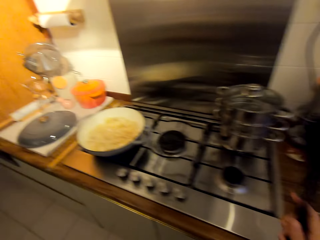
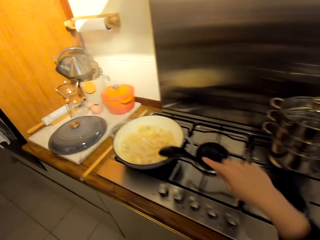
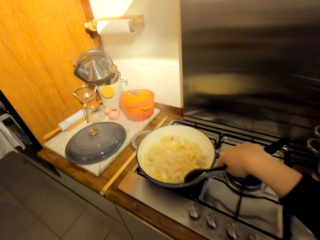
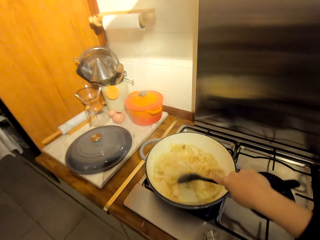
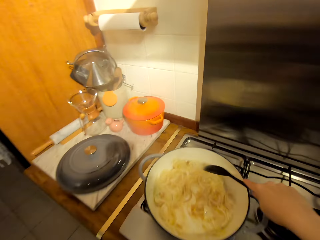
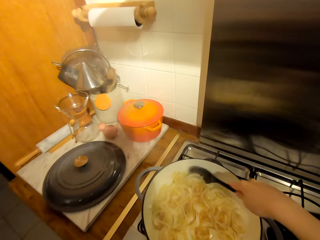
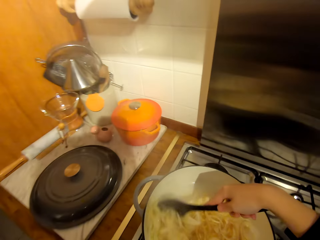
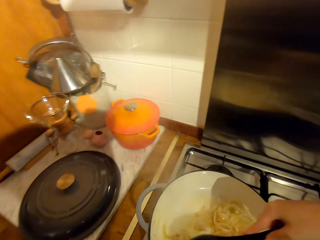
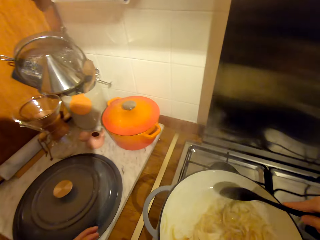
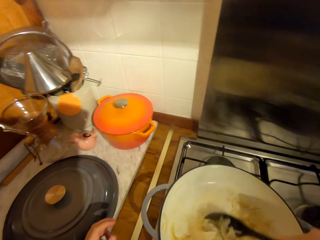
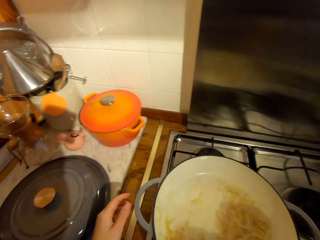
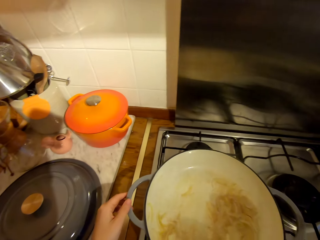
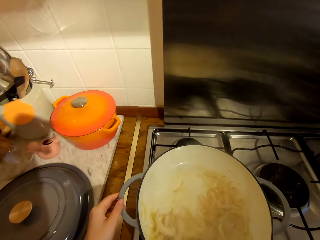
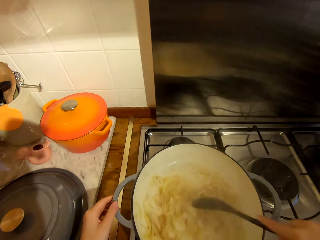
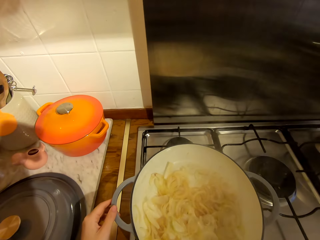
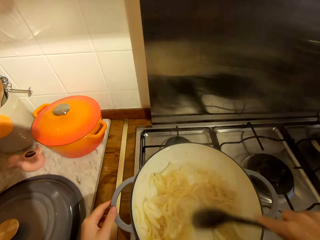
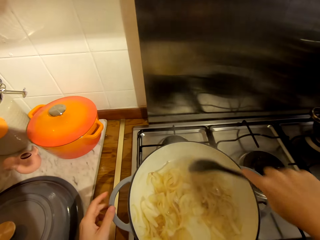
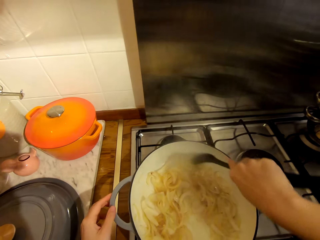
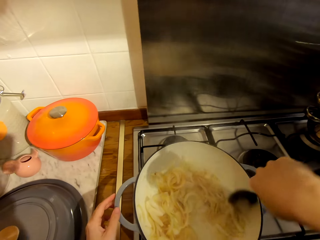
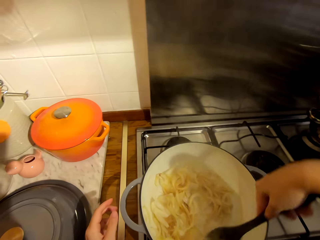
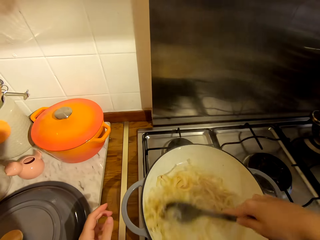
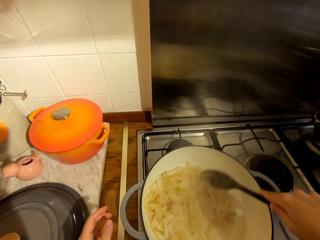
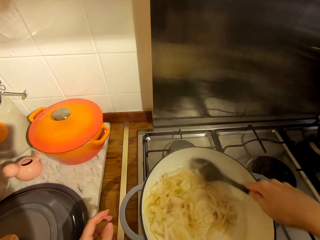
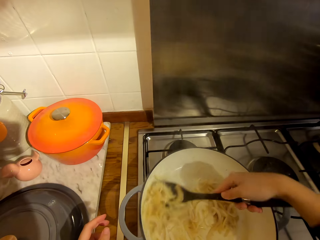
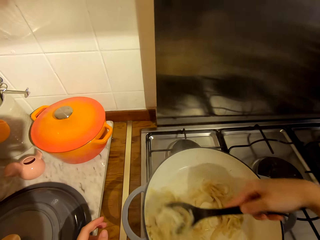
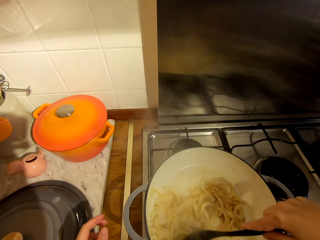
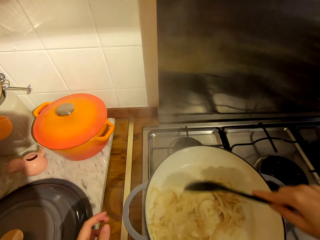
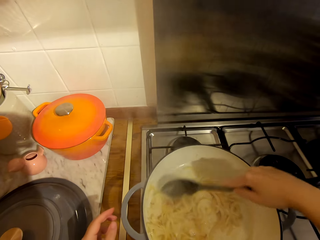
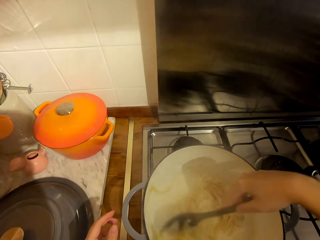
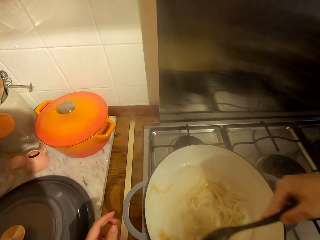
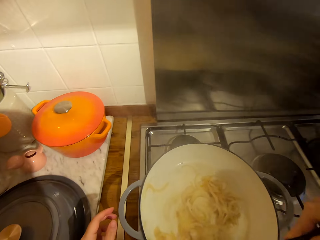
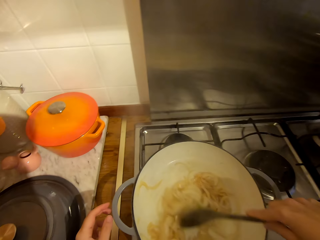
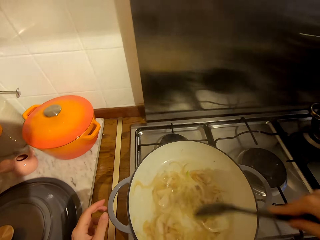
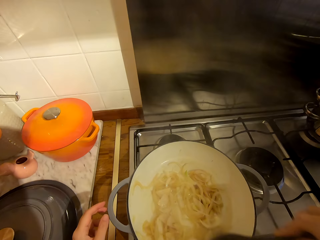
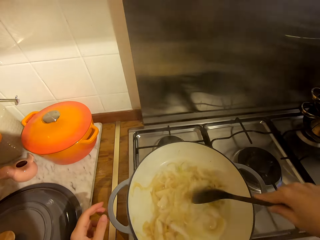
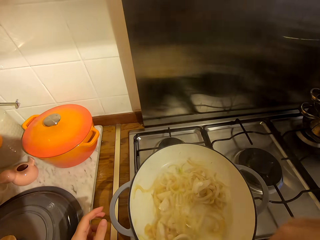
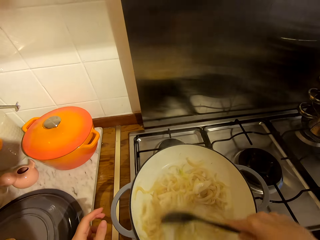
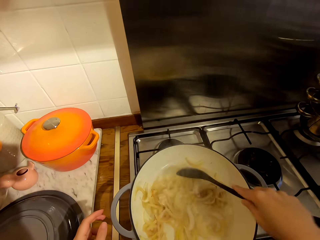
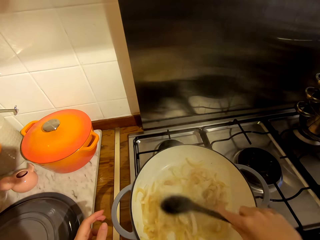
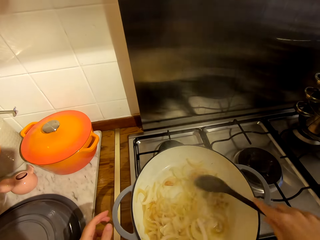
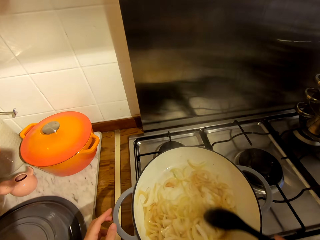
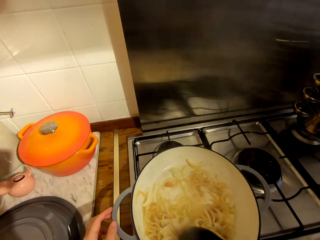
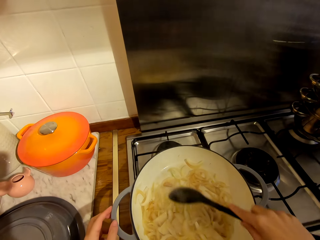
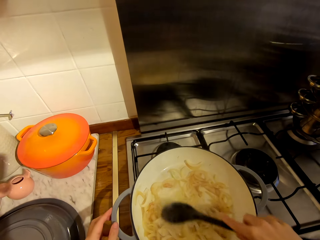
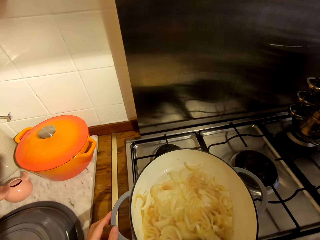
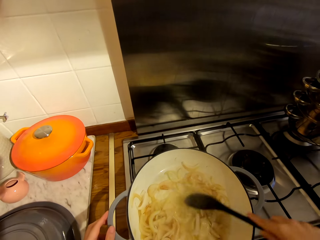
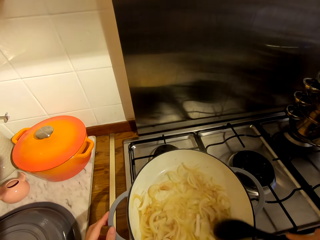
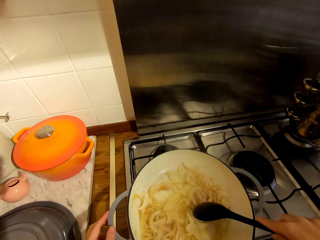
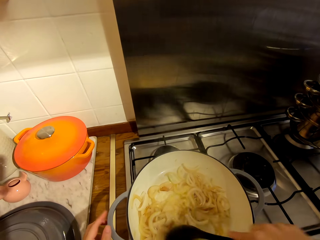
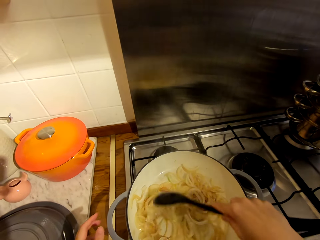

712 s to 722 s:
The camera wearer picks up a cooking stick or spoon from the counter. They stir the onions with the spoon.

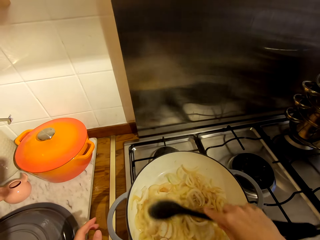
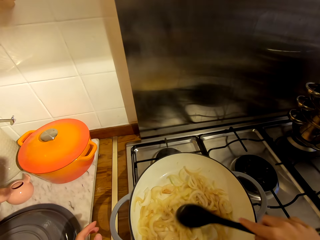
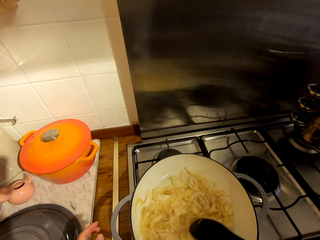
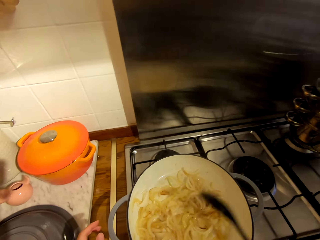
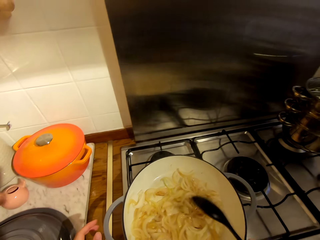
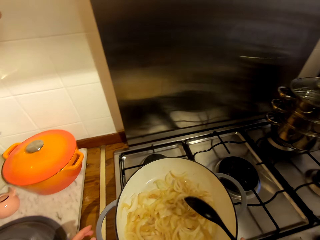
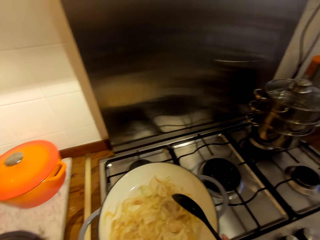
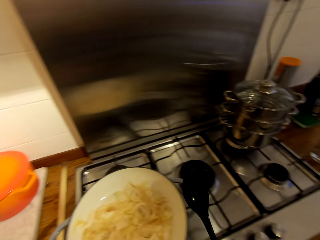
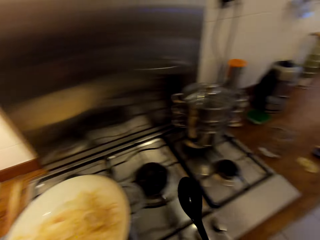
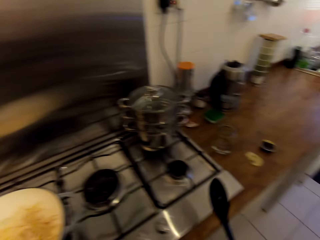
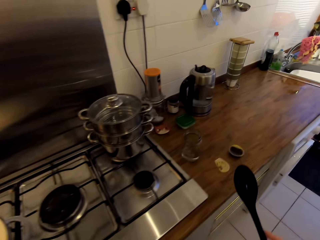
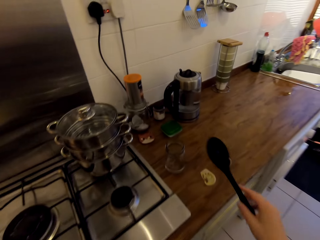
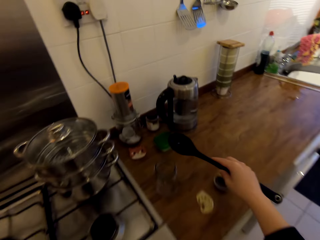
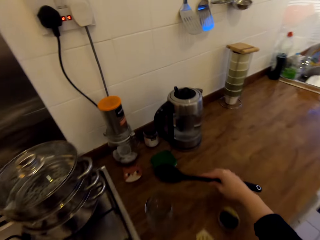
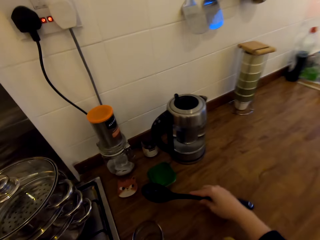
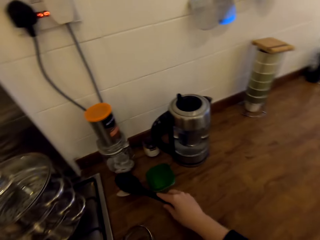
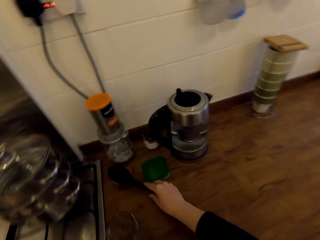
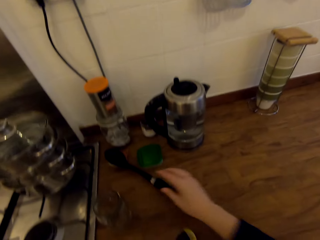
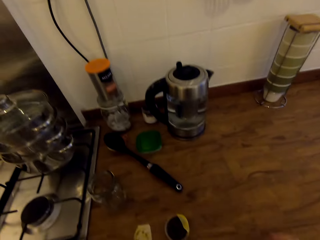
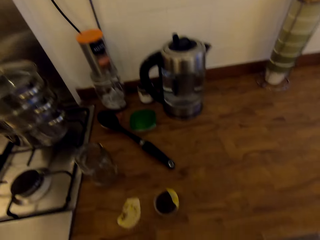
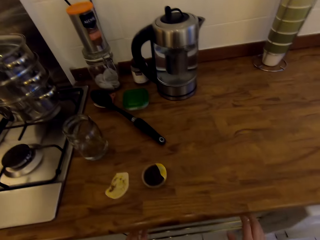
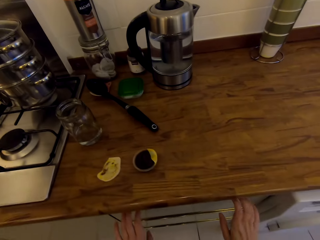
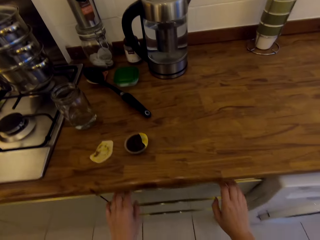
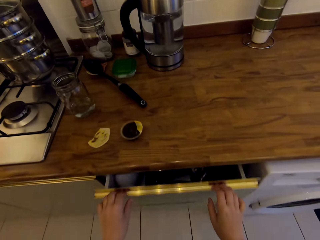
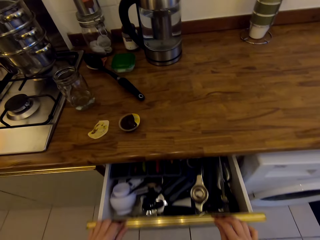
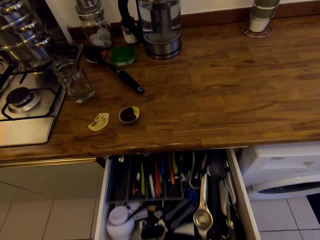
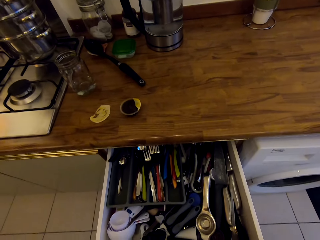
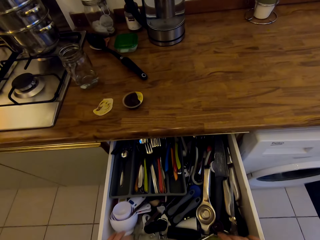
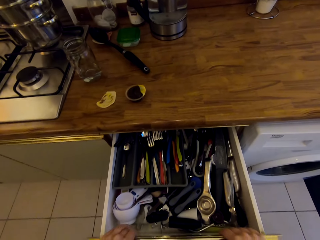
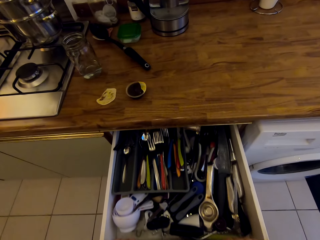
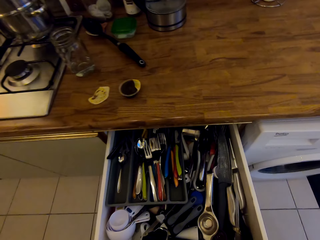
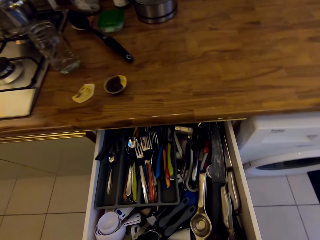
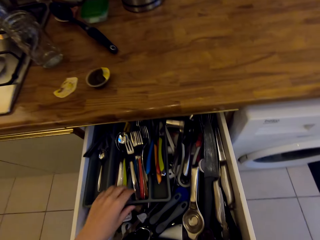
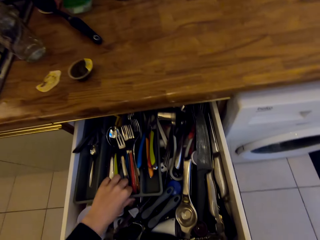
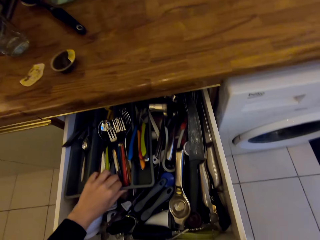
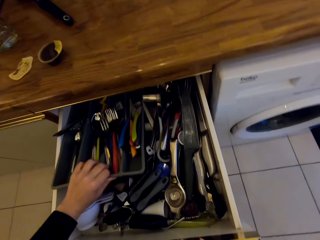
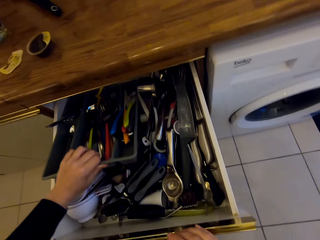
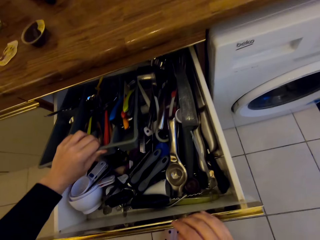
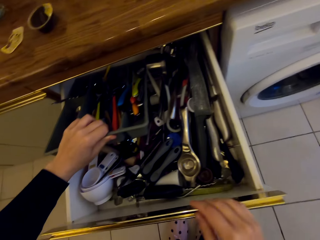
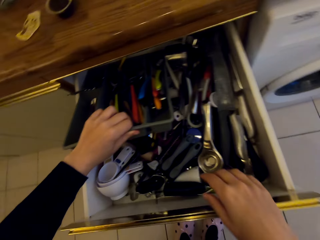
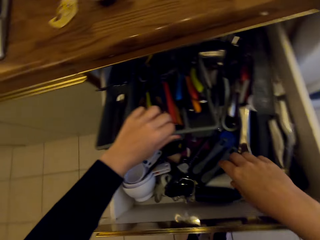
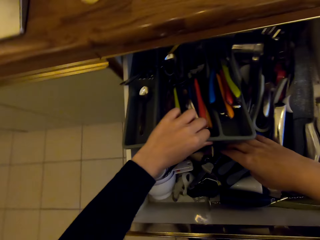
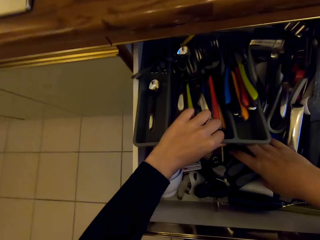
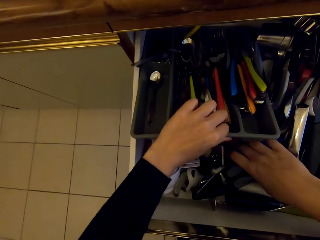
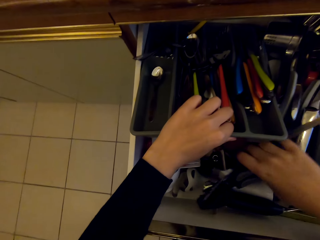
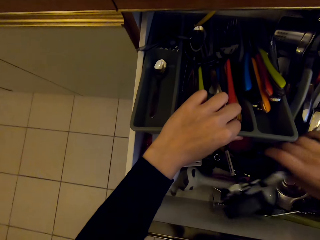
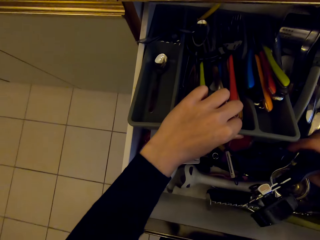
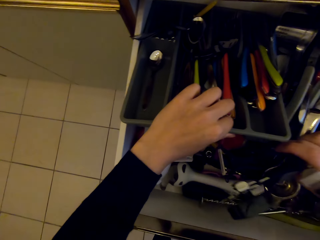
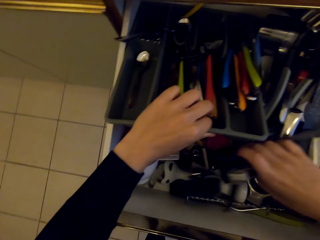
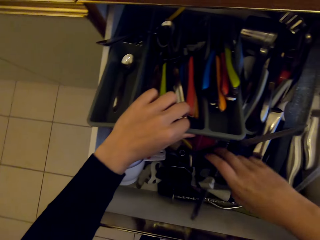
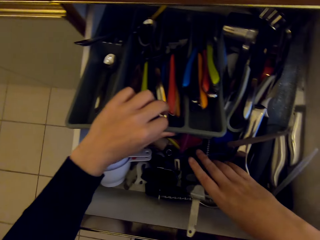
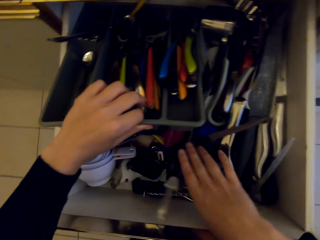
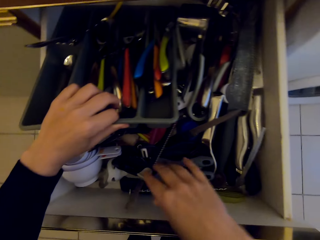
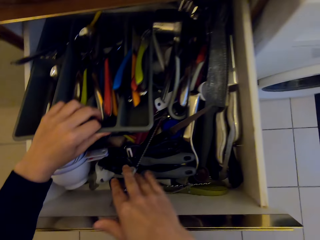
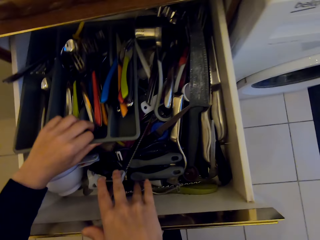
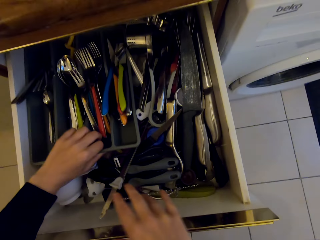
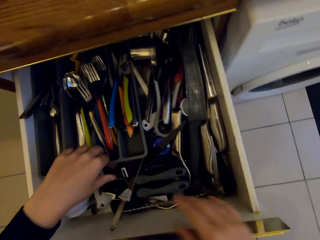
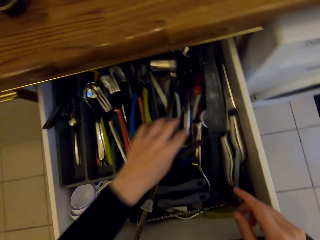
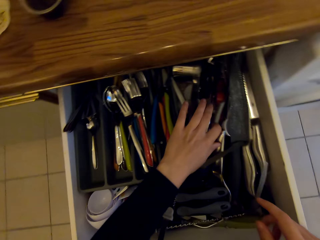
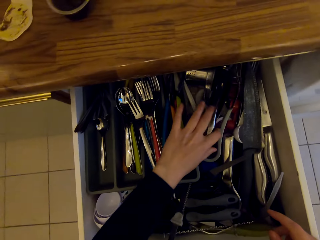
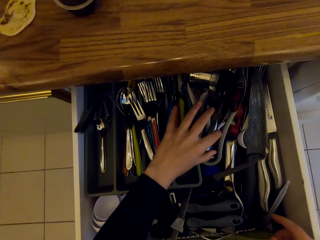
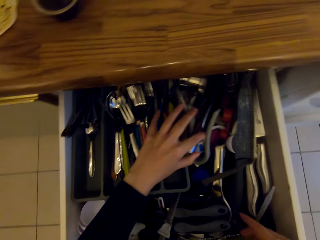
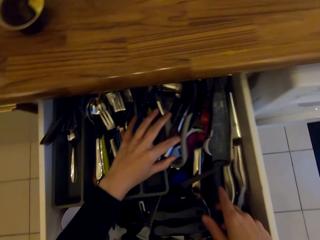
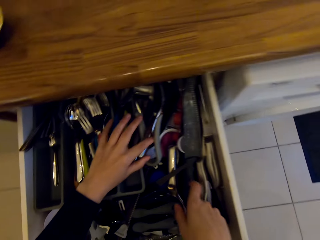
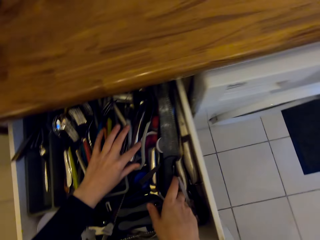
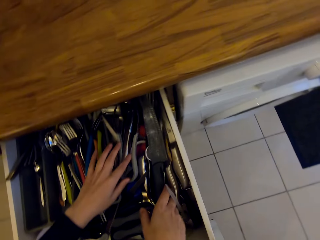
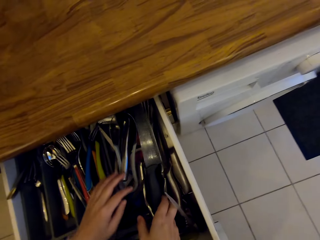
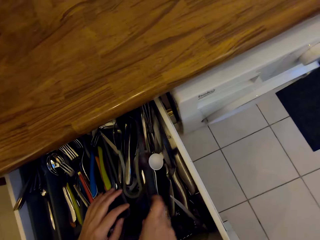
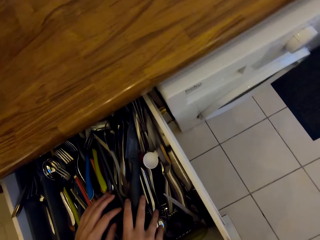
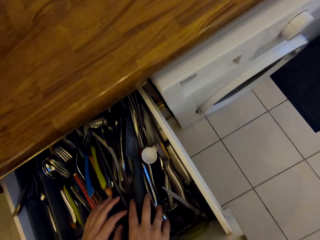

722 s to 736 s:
The camera wearer hits the spoon on the pot's edge. She turns around the kitchen. She places the spoon on the counter. She opens the drawer. She searches in the drawer and scatters the items in the drawer with her hand.
